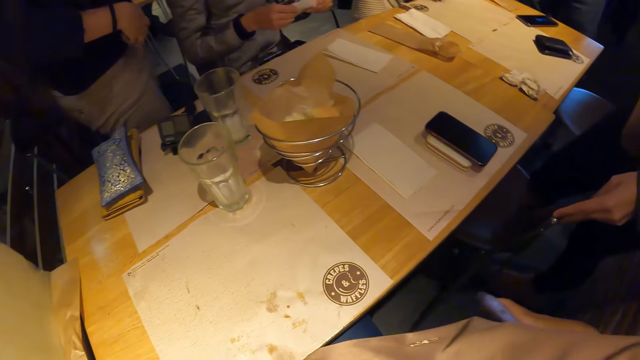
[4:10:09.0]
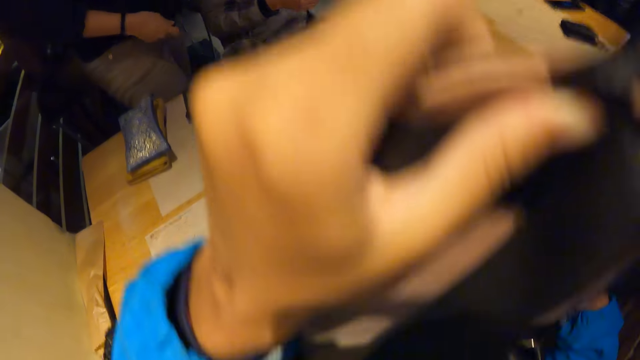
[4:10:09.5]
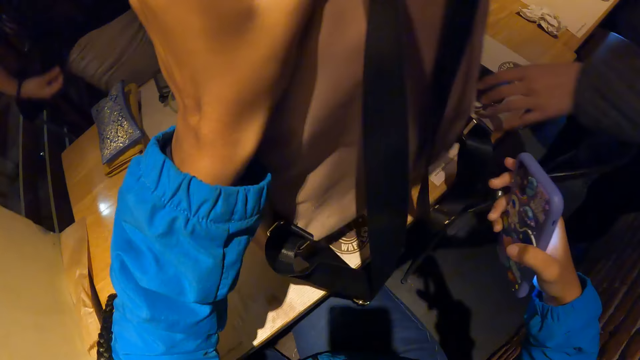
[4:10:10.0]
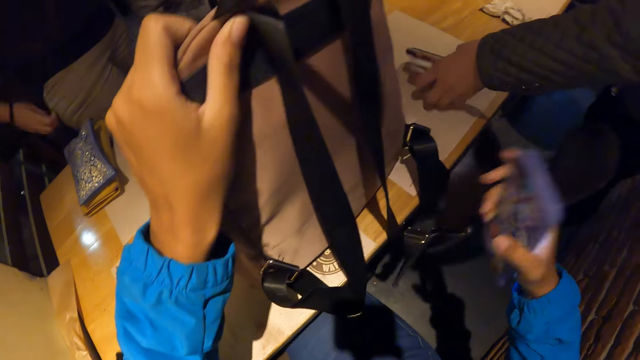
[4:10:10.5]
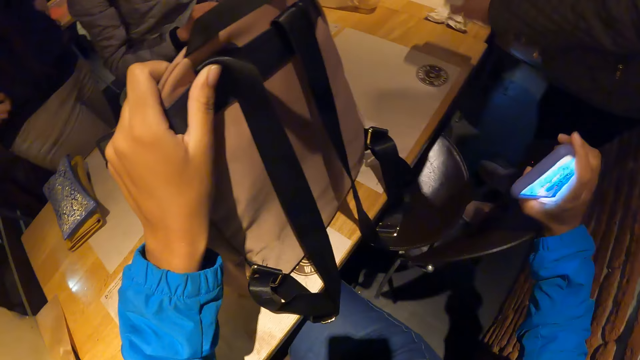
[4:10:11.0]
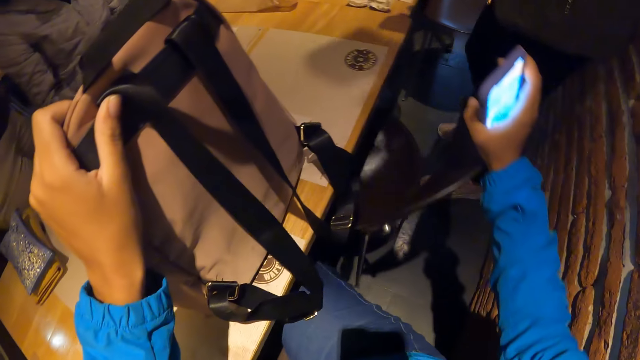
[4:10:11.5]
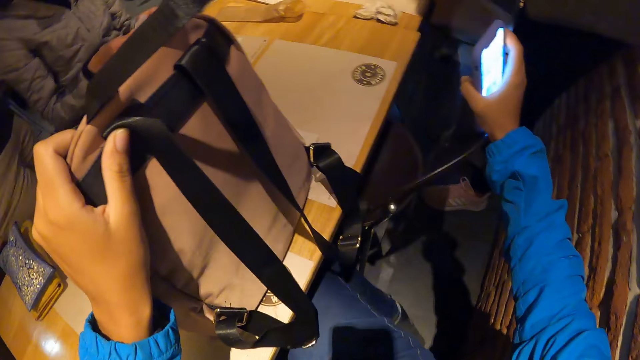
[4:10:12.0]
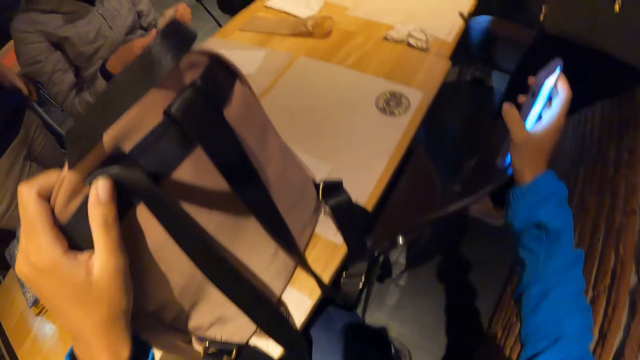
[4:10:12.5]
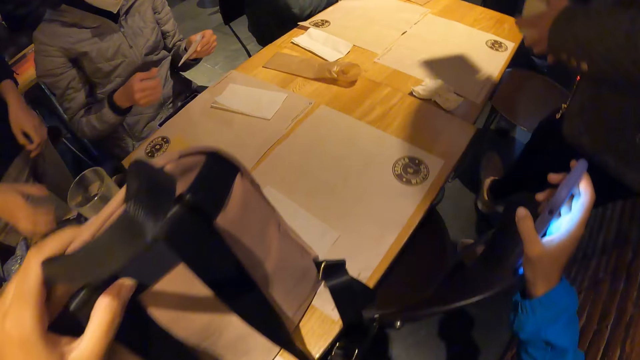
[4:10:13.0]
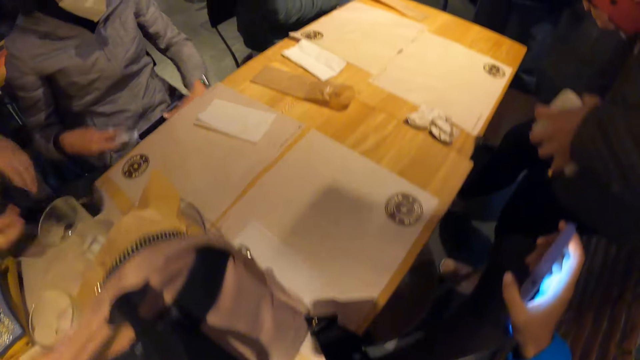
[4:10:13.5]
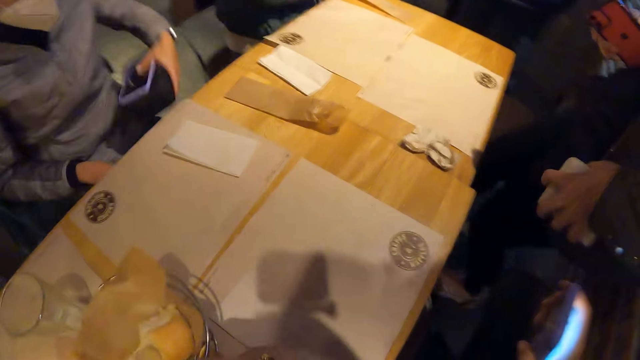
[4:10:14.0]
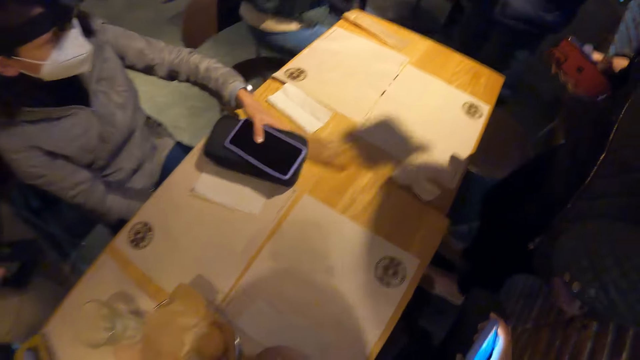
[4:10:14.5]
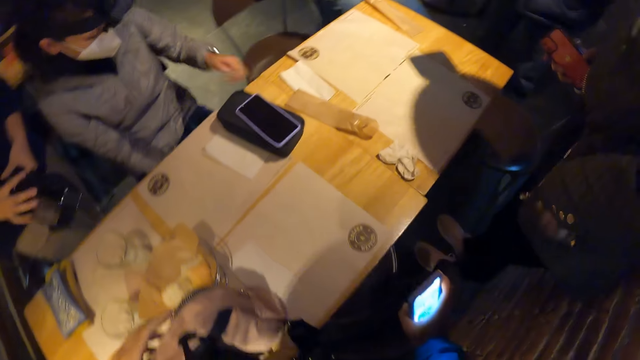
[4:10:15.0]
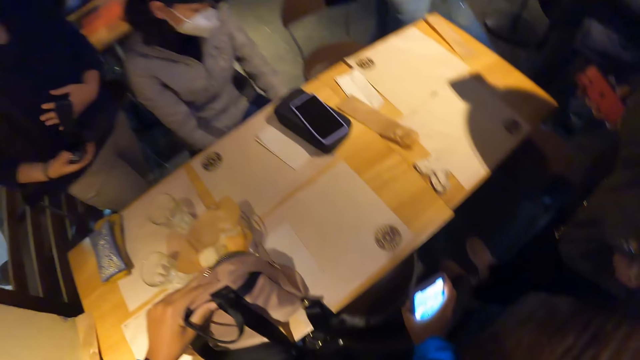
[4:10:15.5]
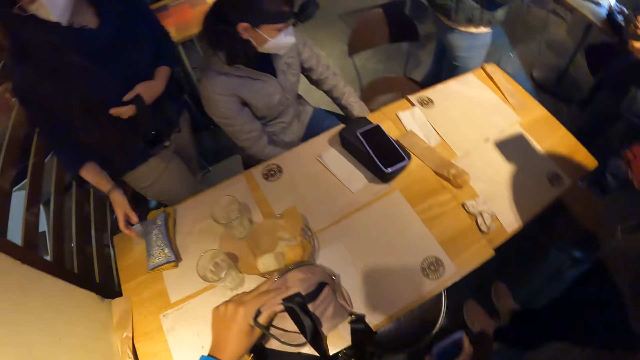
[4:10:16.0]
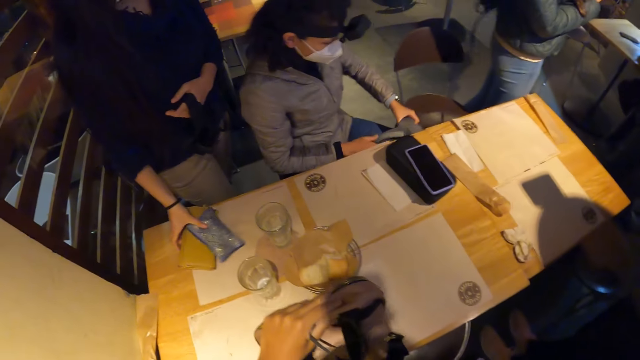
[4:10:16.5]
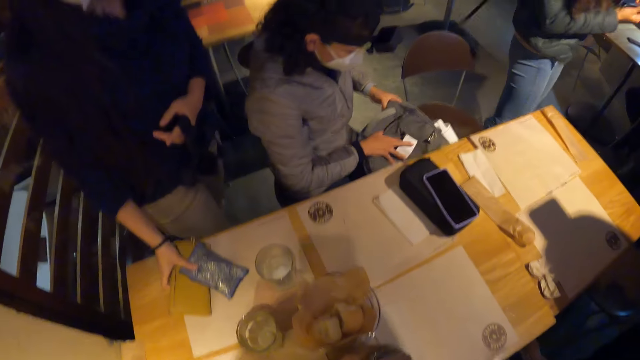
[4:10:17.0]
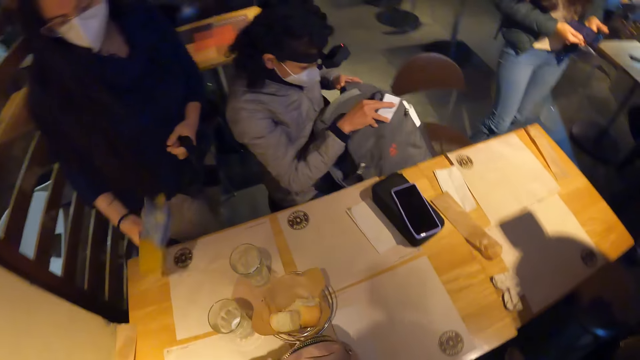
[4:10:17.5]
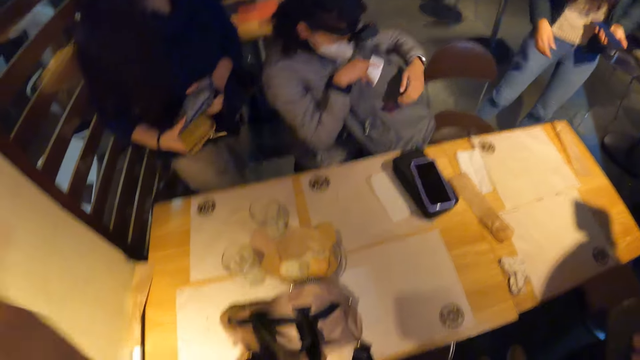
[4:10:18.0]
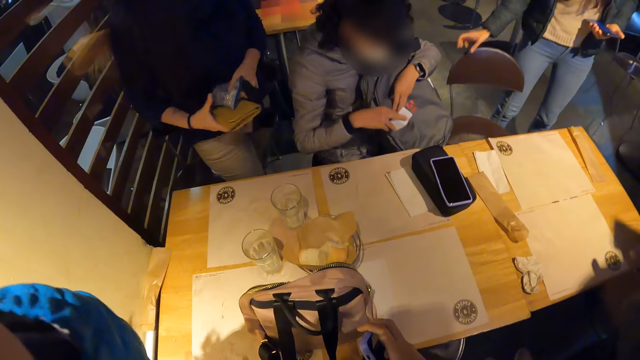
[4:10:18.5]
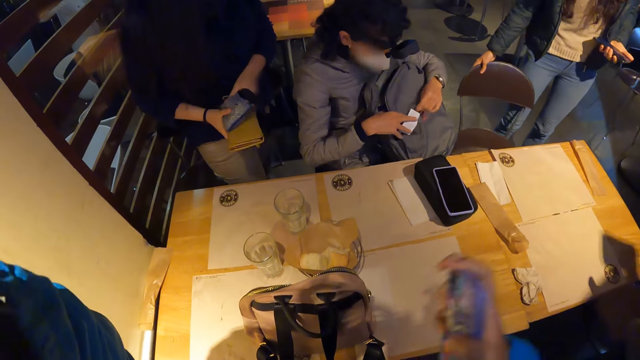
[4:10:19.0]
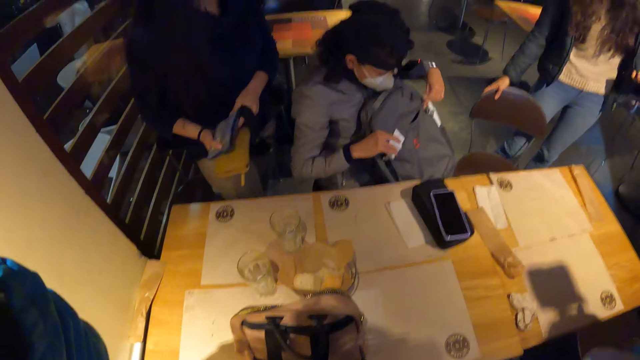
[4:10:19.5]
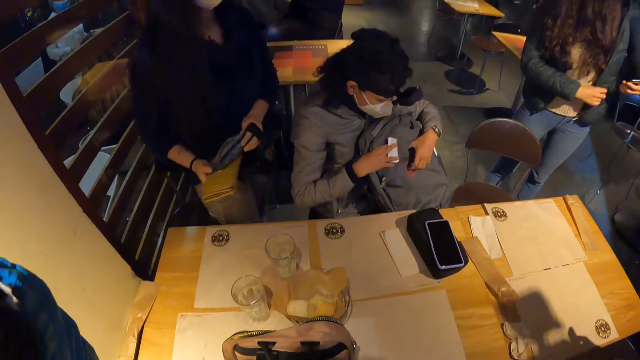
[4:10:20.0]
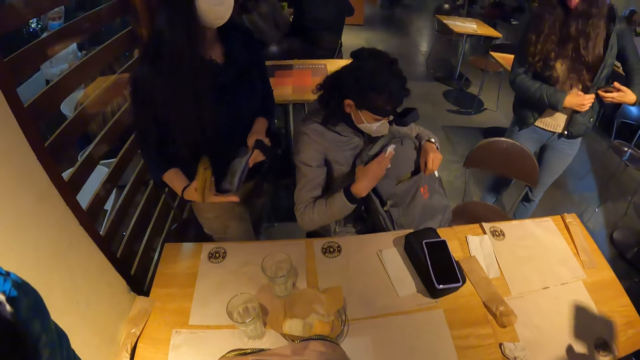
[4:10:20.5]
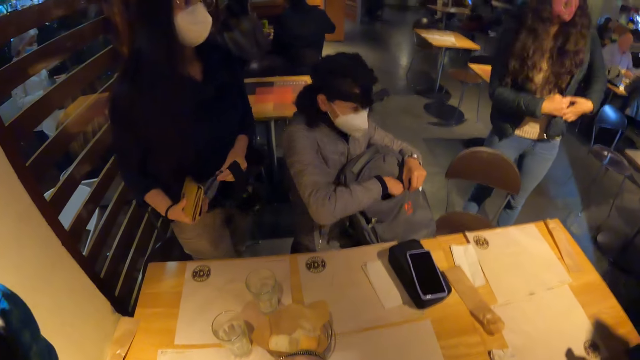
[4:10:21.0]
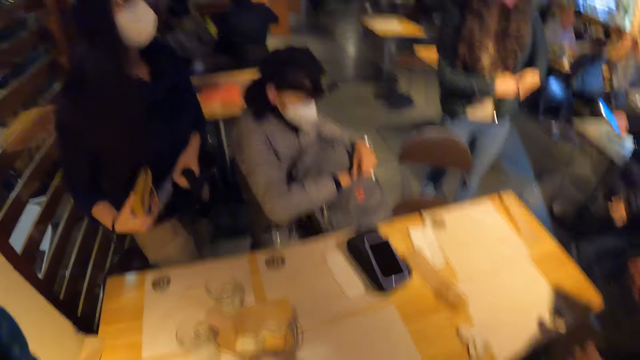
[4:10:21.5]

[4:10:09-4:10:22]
The camera wearer moves the bag onto the table. A woman adjusts her top. The camera wearer carries the bag with her left hand. She drops the bag on the table. Another woman takes the phone from the table. The camera wearer moves the chair with the right hand. The first woman moves the head camera from the table. A third woman moves the purse to the table, moves the phone to the table, and drops the purse and phone on the table. The first woman takes the purses from the table and carries the bag and purse with her right hand. The third woman moves her bag. The first woman moves the bag to her right hand. The third woman opens the zipper of the bag. A man pulls a chair backwards. The third woman puts the receipt in the bag.

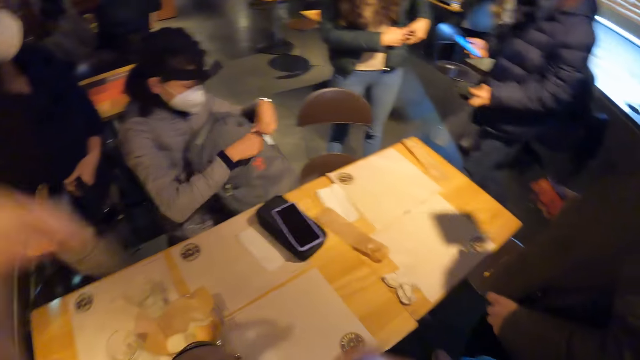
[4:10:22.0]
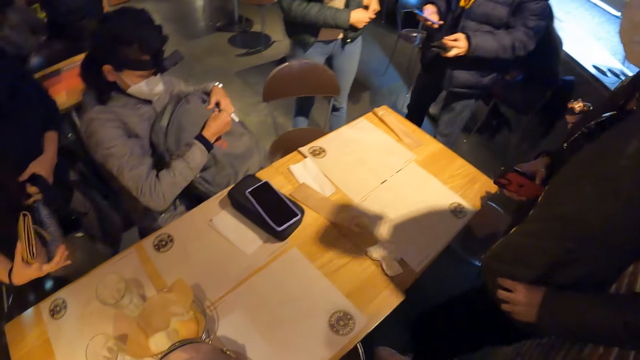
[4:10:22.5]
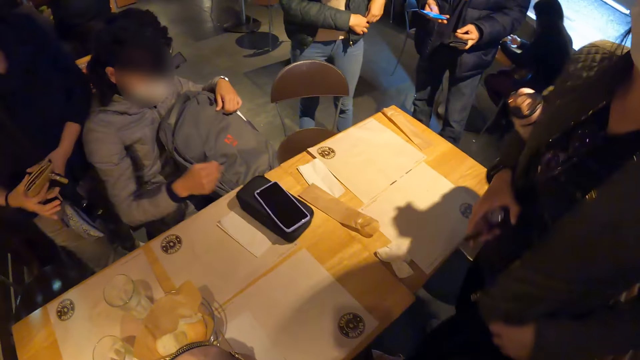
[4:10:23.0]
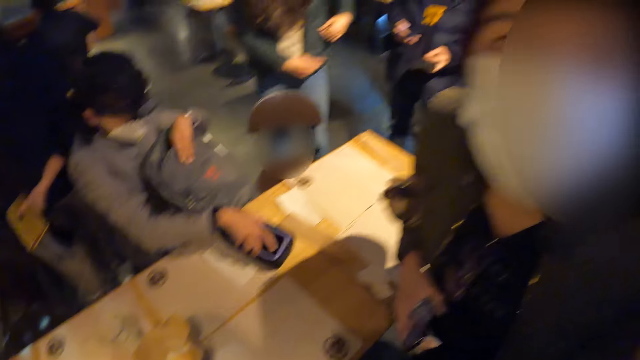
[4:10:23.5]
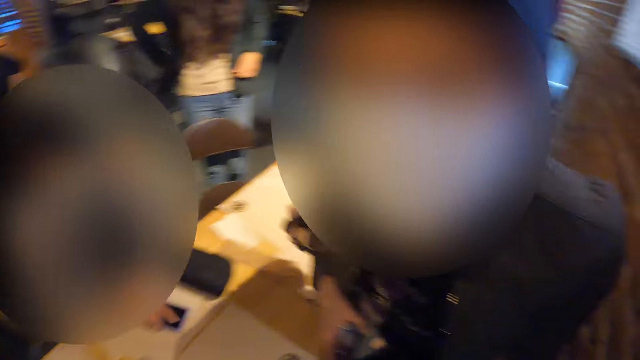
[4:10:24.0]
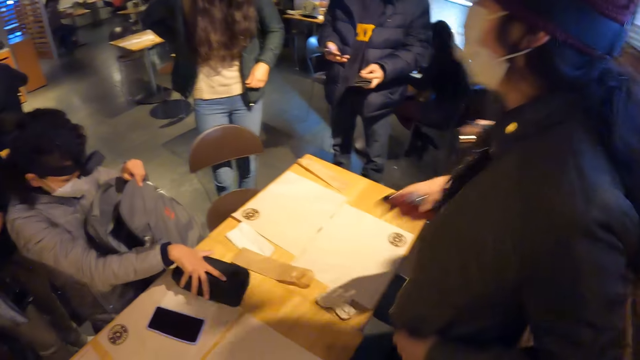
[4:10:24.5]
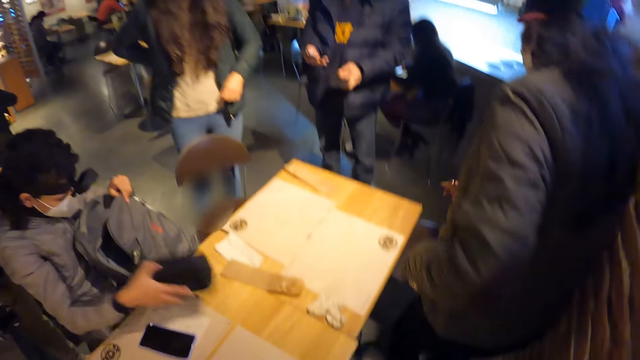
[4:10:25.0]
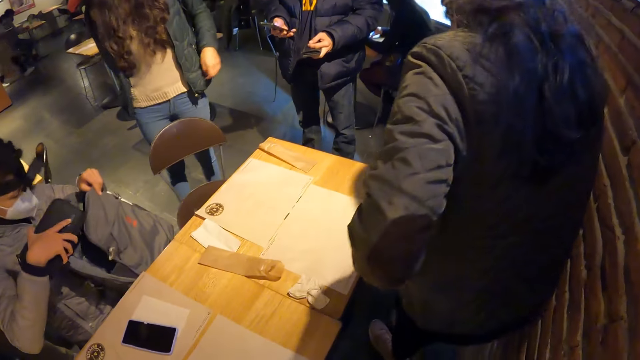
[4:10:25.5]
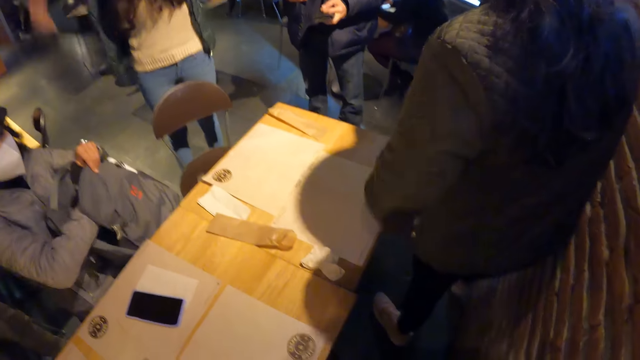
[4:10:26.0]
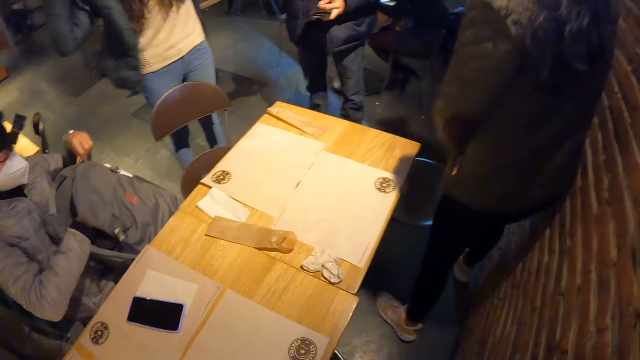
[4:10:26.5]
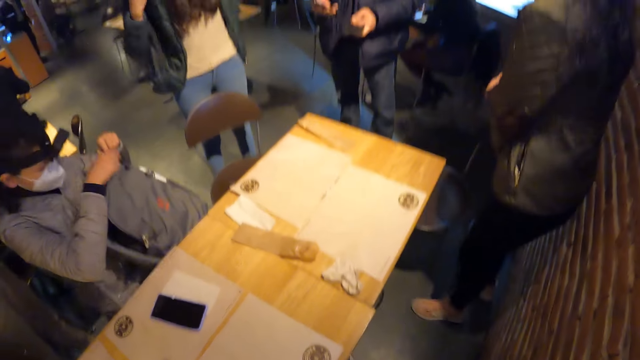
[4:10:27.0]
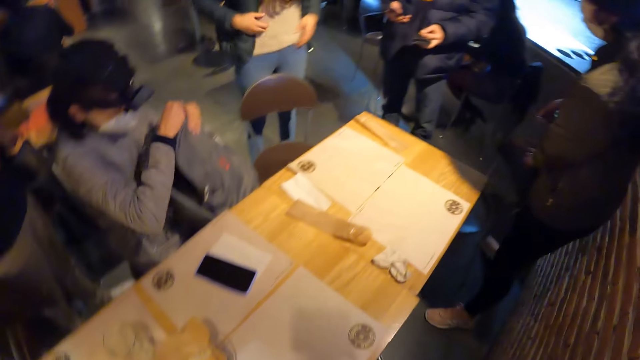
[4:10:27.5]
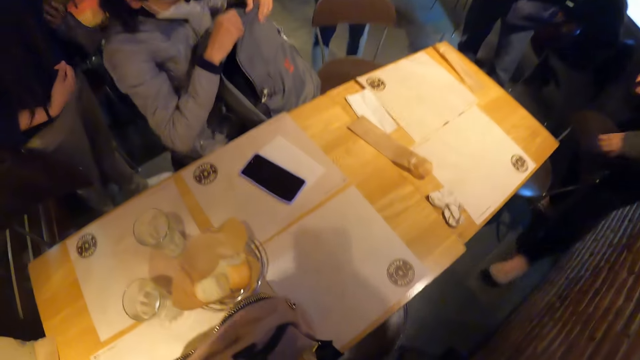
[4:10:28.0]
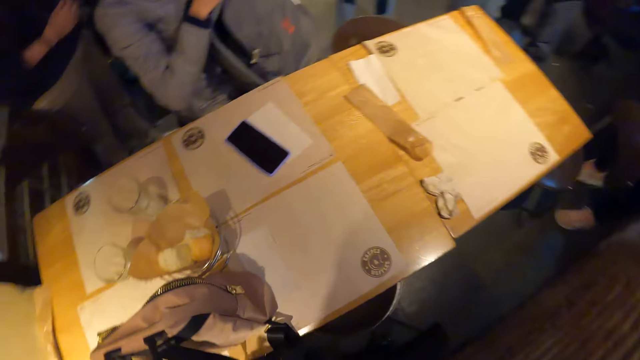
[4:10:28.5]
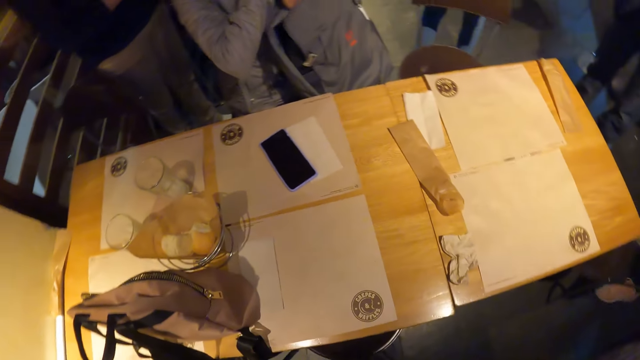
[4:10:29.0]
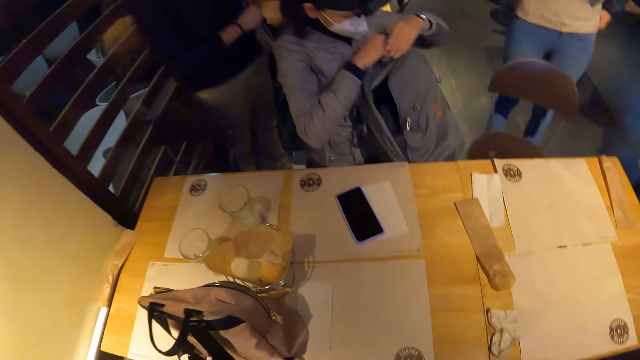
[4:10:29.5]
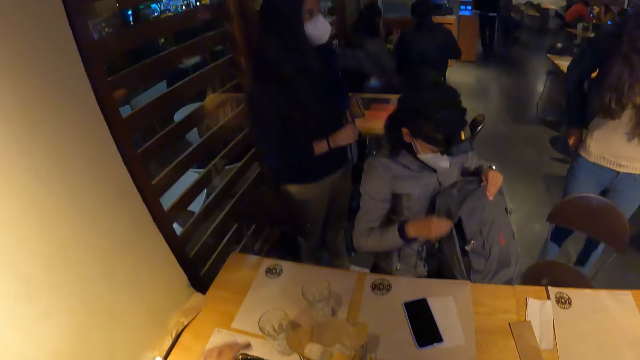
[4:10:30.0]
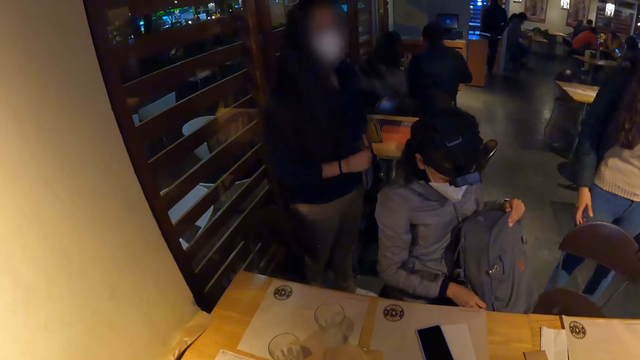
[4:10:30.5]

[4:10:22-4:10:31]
A man uses his phone. A woman closes the zipper of the bag. The woman moves the phone to the table. The woman takes the purse from the table and puts the purse in the bag. The woman closes the zipper of the bag. The camera wearer picks up the bag from the table with his right hand.
